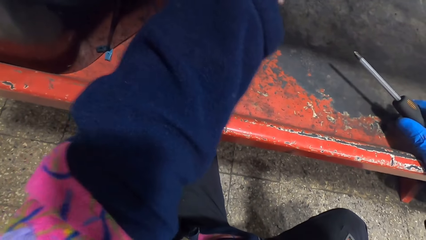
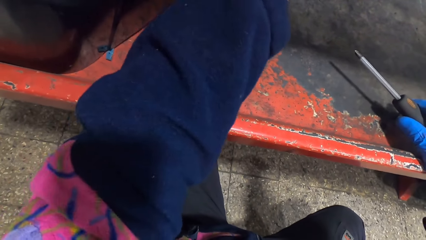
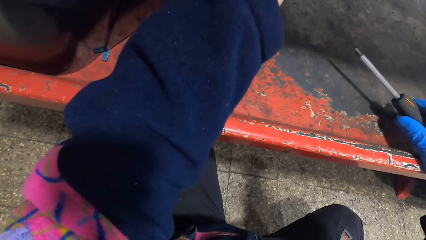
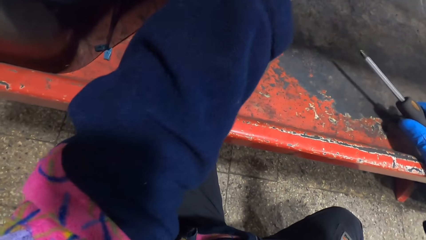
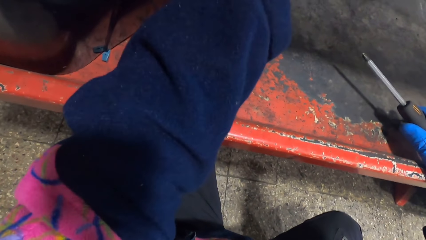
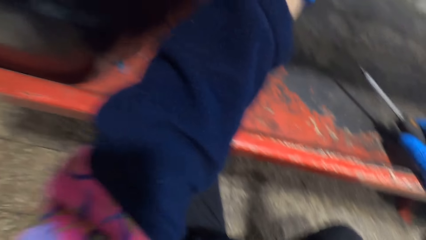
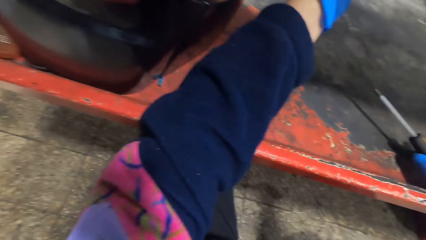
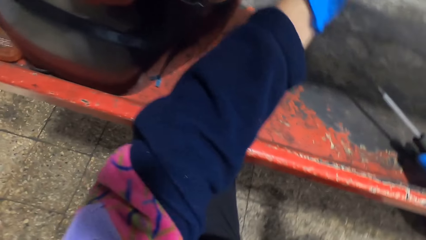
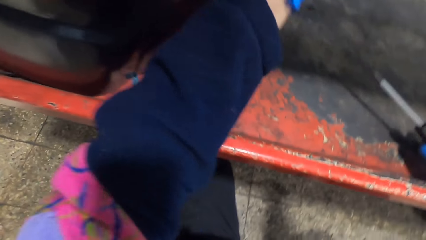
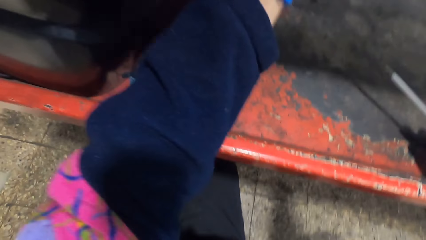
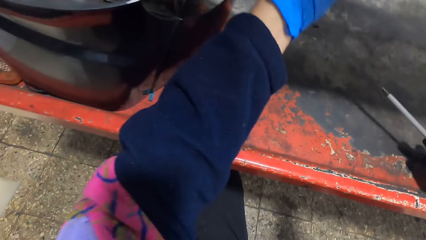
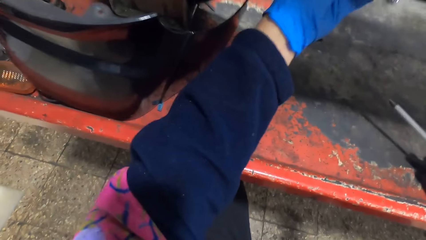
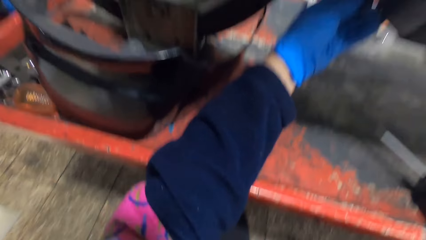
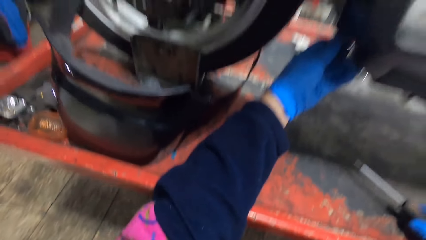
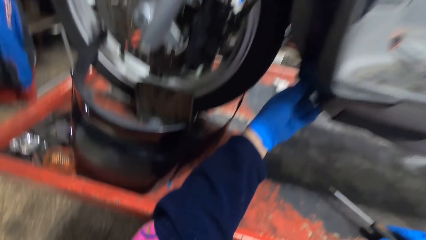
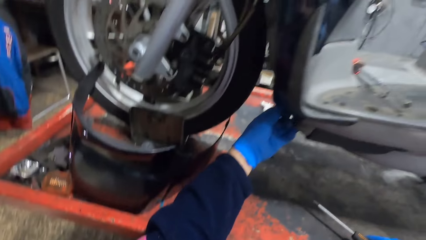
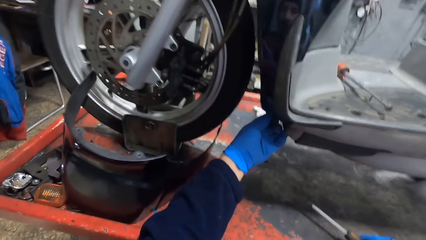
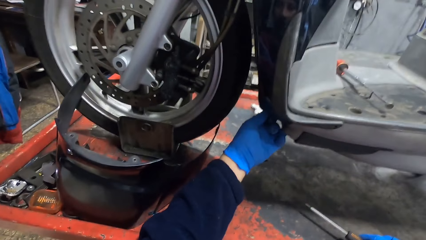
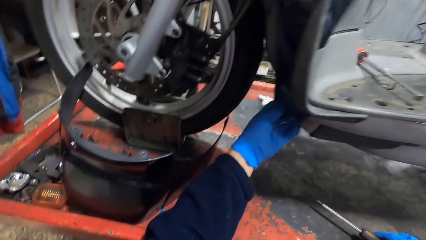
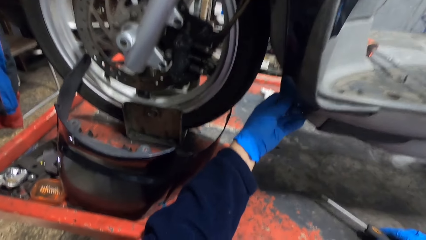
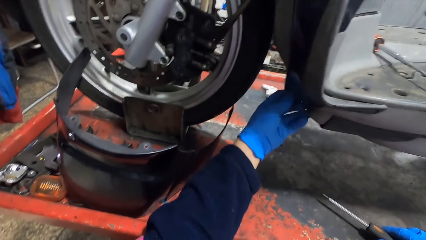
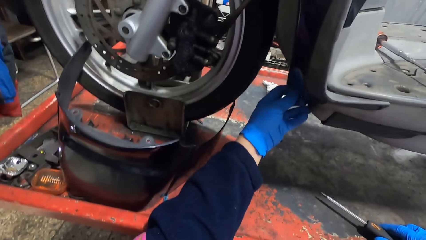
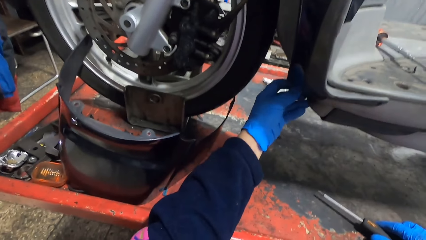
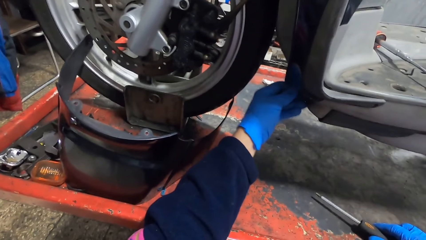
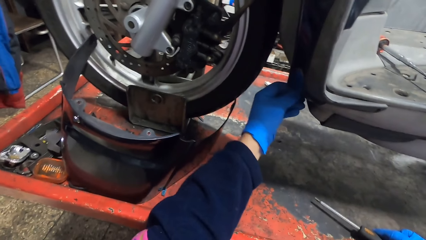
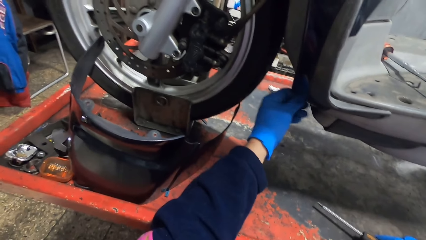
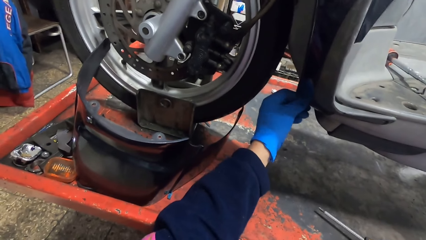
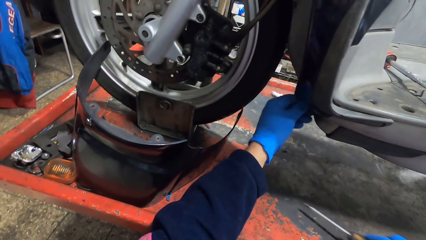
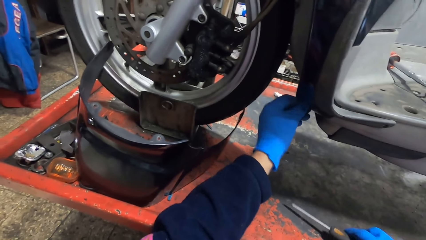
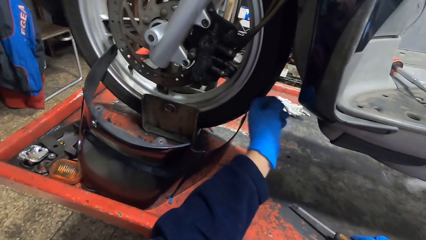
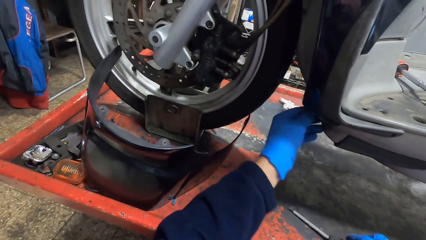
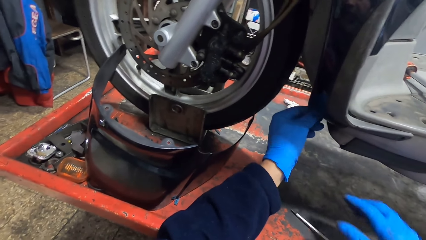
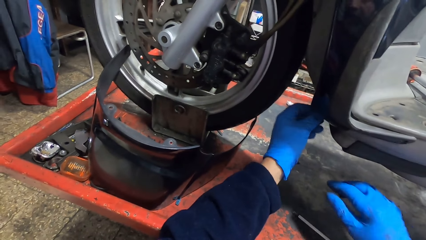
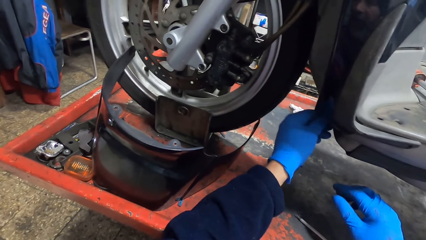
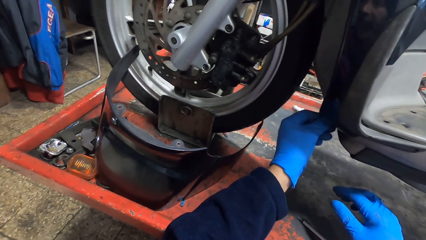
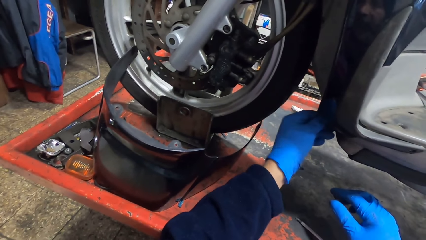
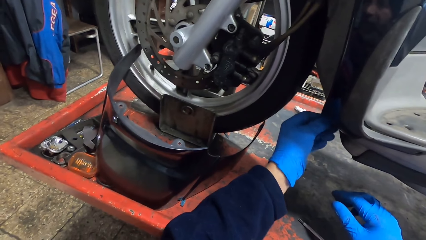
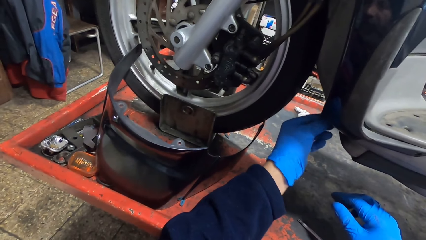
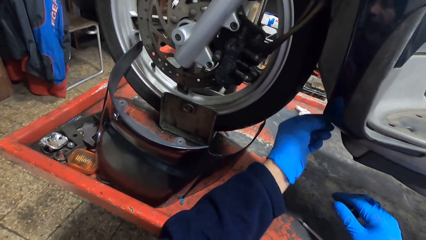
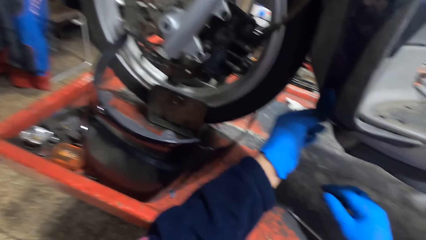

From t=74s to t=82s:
The camera wearer fits the screw onto the motorcycle with his left hand. He drops the screwdriver in his right hand on the auto lift.

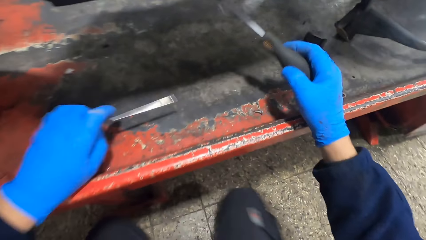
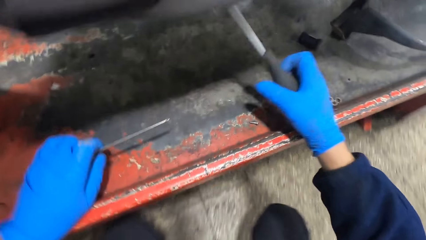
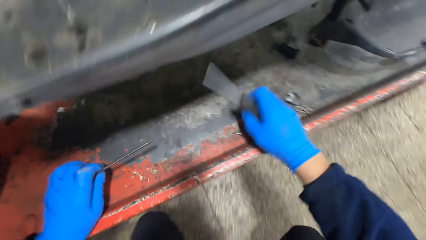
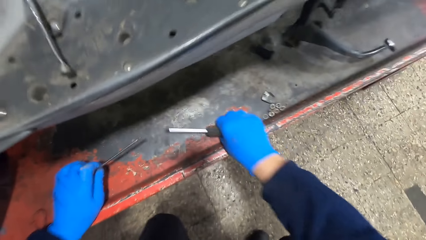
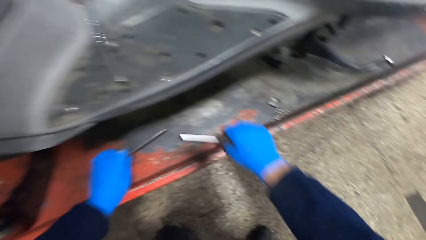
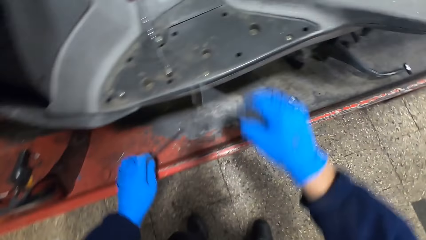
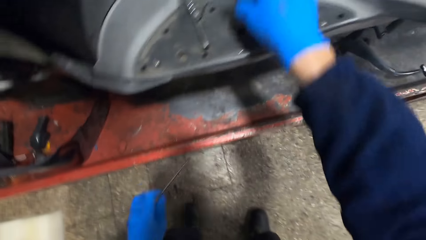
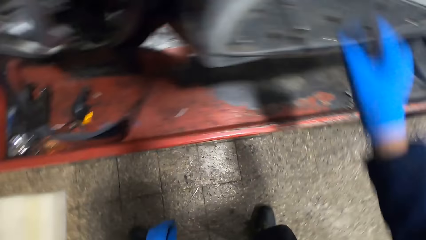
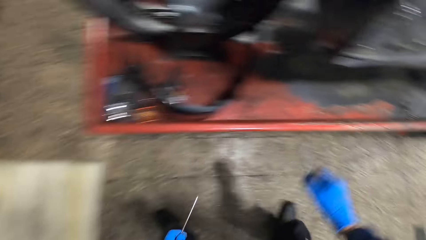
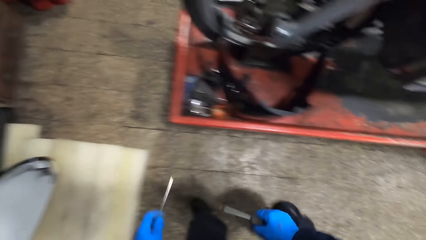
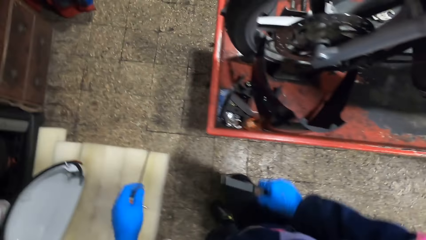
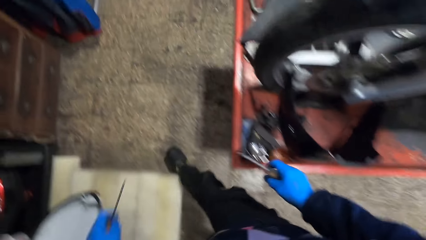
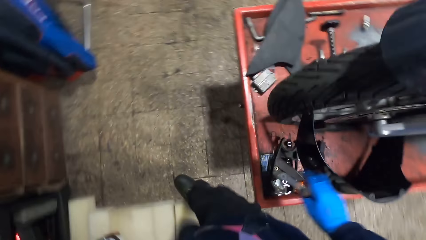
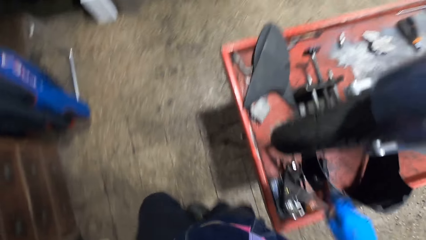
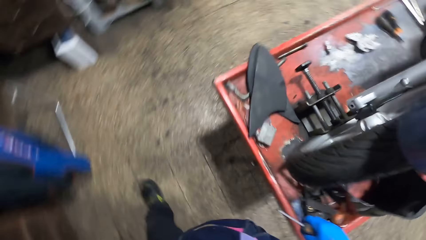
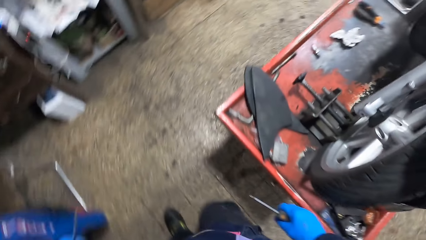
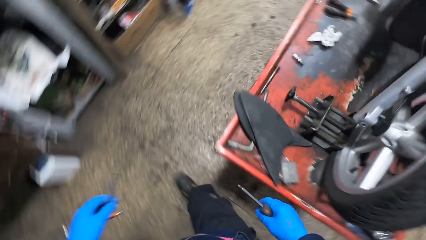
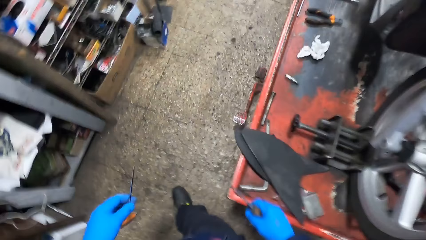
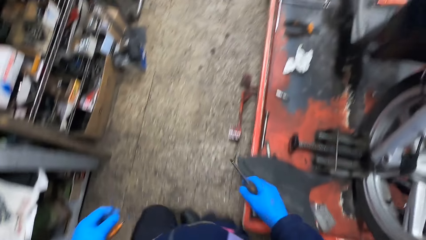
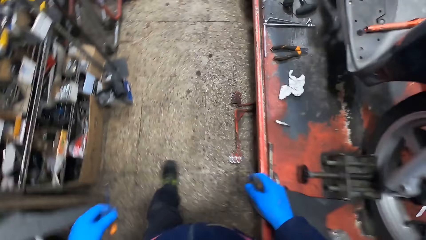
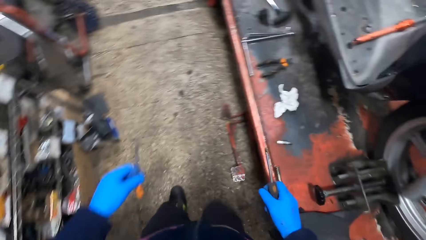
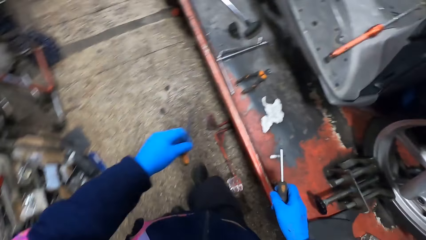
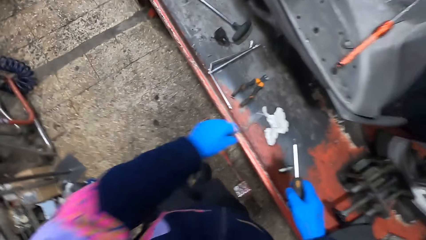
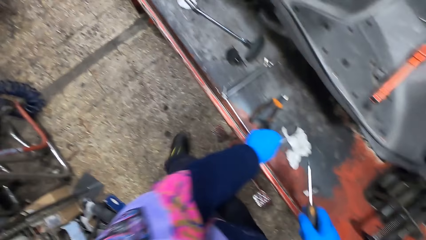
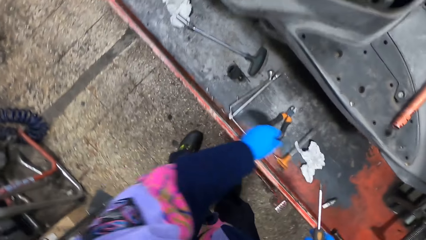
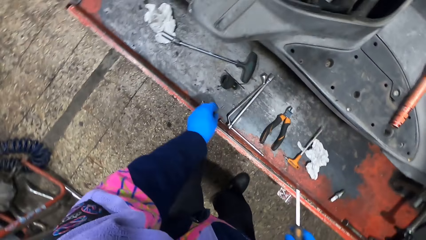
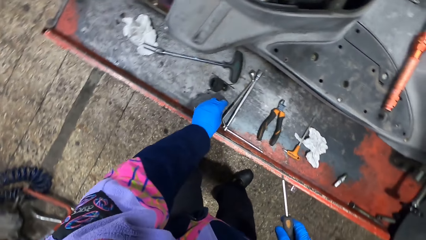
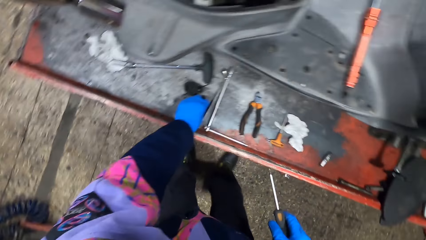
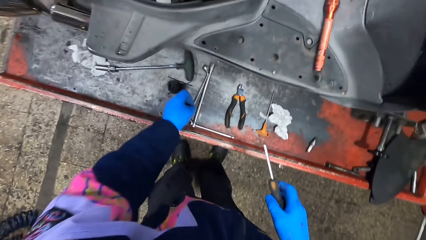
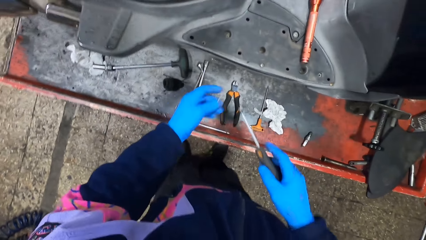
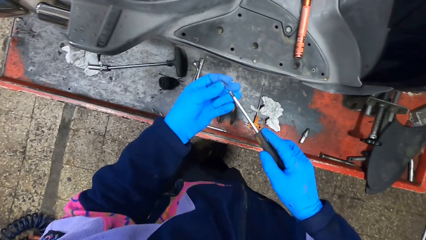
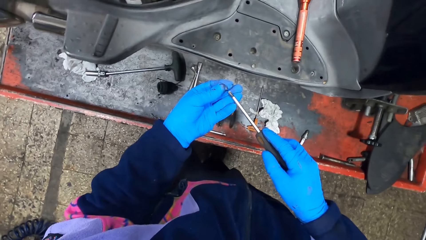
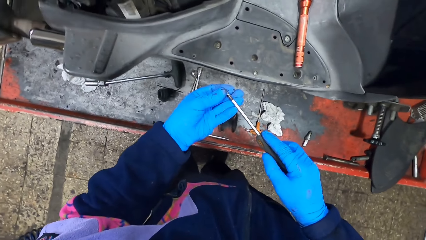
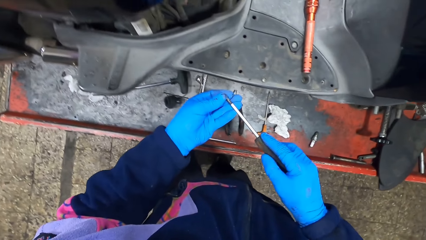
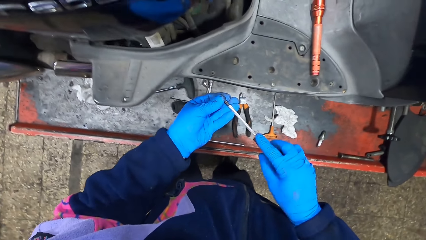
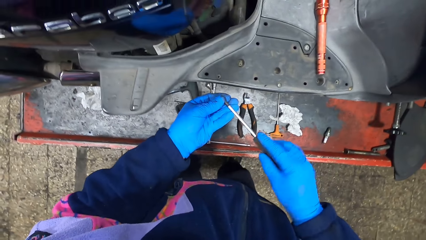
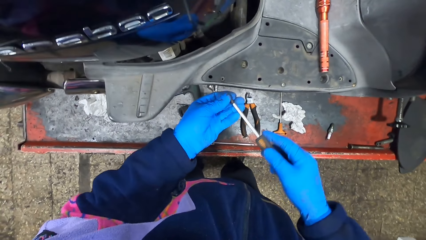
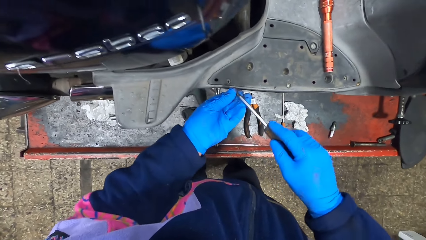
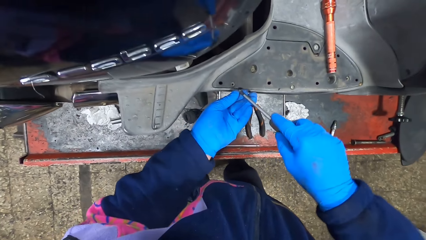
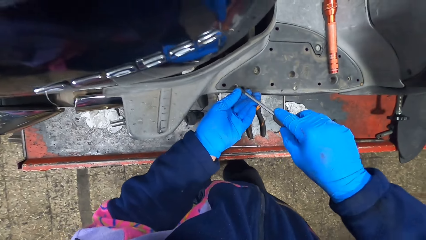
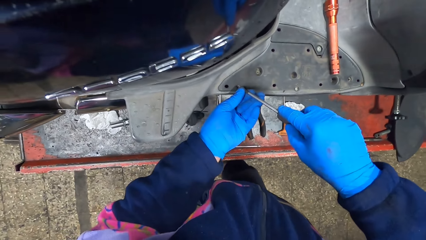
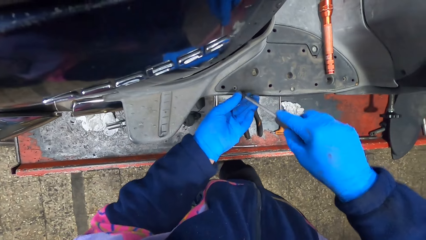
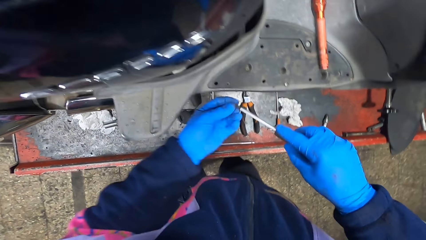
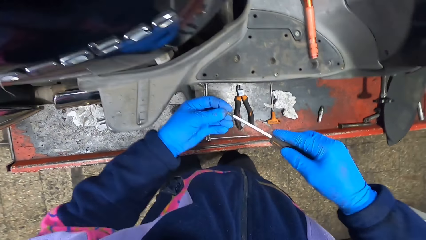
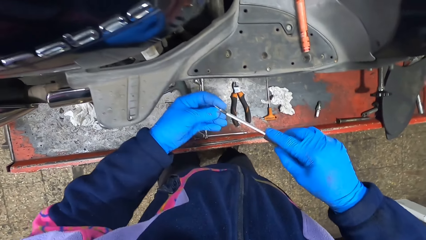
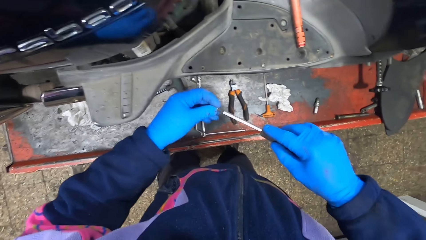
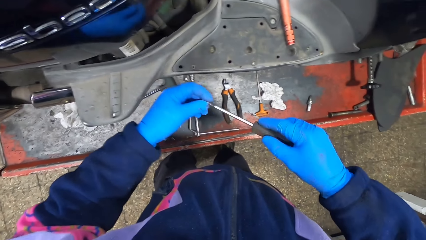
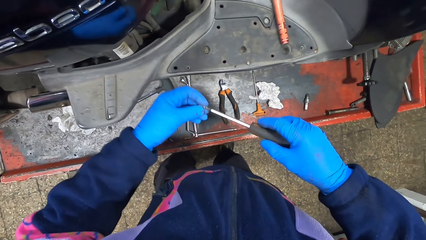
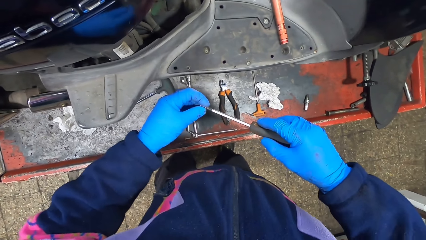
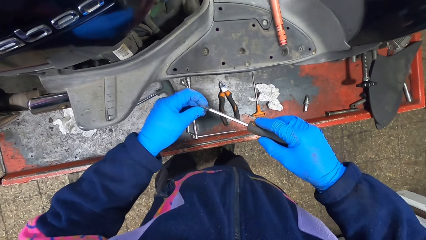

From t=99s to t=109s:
The camera wearer picks up the second screwdriver from the auto lift with his left hand. He walks around the scooter. He drops the second screwdriver on the auto lift with his left hand. He picks up a screw from the auto lift with his left hand. He places the screw on the screwdriver with his left hand.
